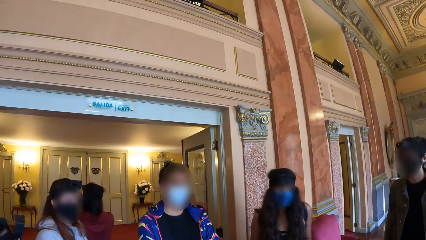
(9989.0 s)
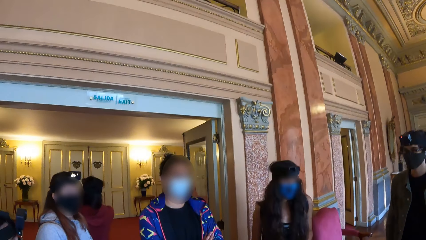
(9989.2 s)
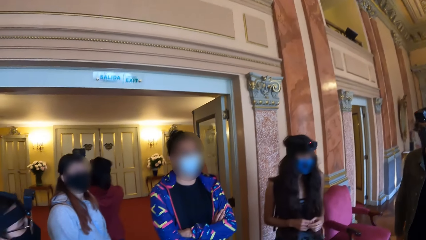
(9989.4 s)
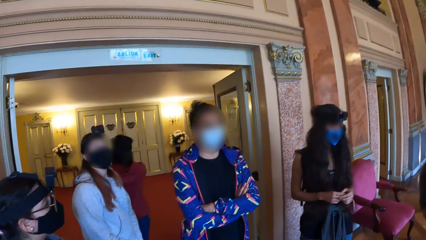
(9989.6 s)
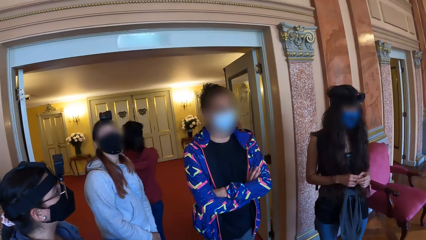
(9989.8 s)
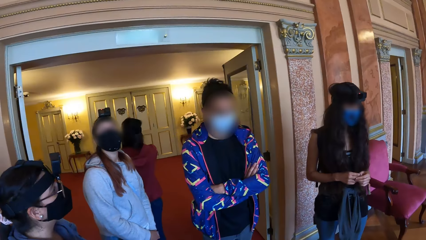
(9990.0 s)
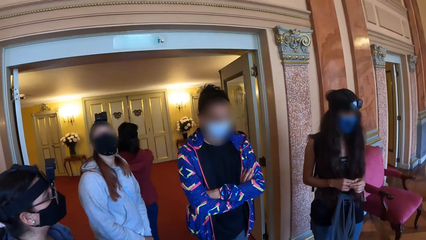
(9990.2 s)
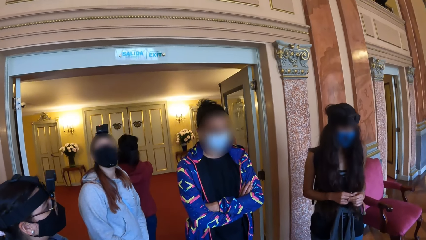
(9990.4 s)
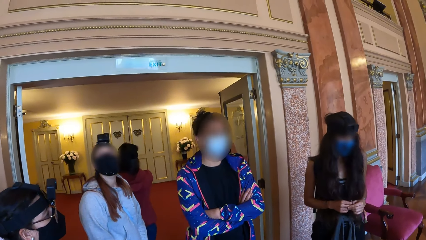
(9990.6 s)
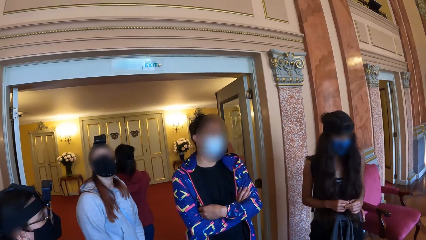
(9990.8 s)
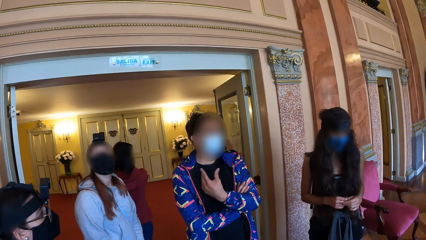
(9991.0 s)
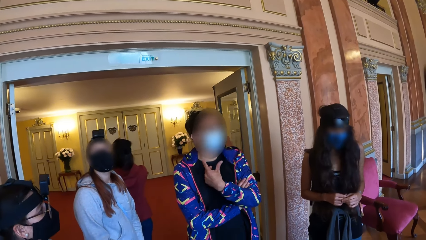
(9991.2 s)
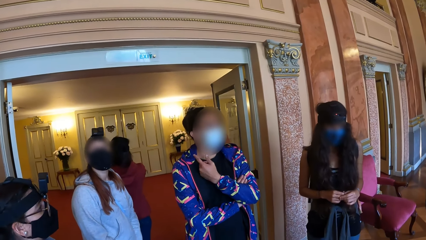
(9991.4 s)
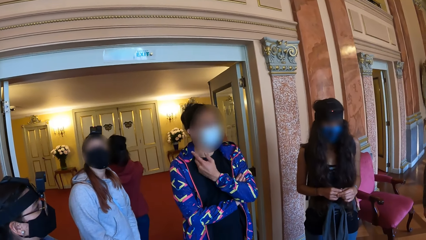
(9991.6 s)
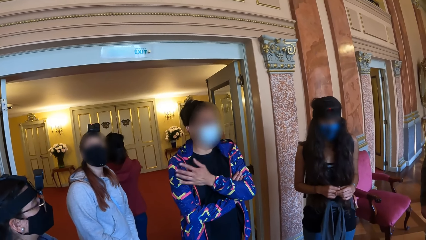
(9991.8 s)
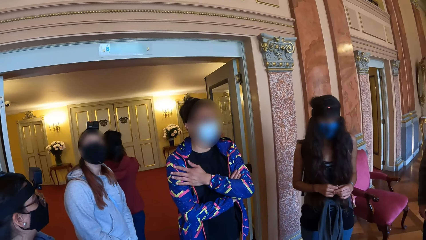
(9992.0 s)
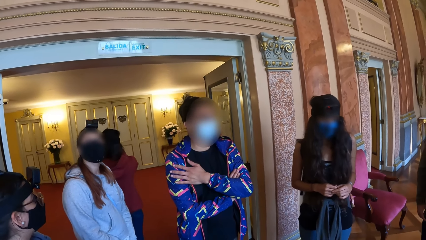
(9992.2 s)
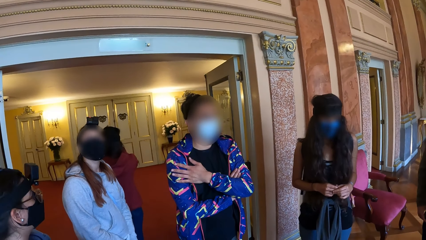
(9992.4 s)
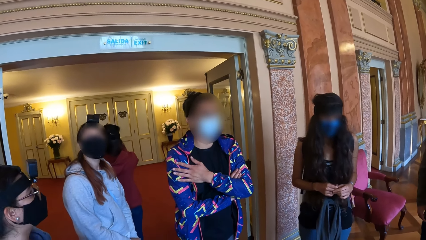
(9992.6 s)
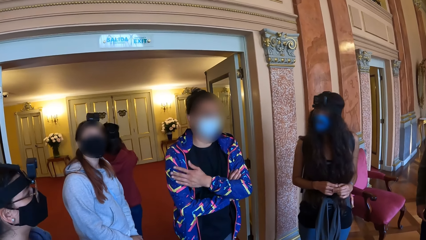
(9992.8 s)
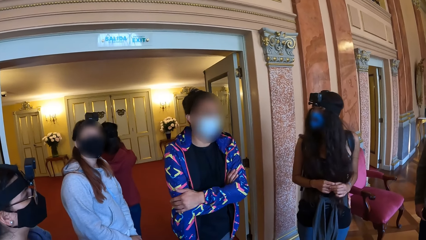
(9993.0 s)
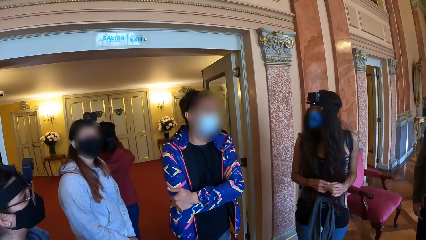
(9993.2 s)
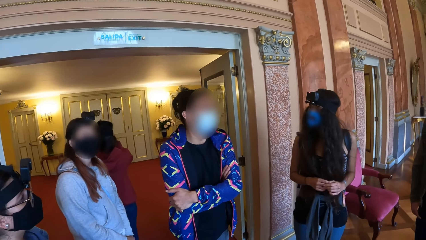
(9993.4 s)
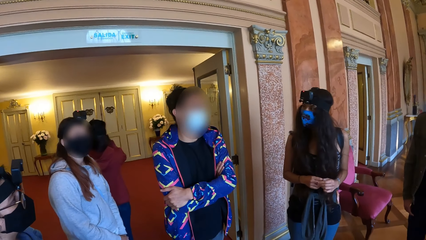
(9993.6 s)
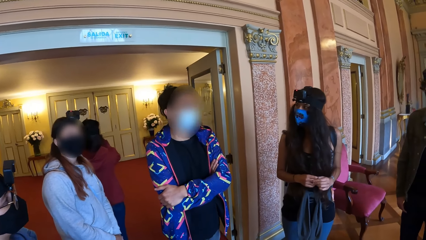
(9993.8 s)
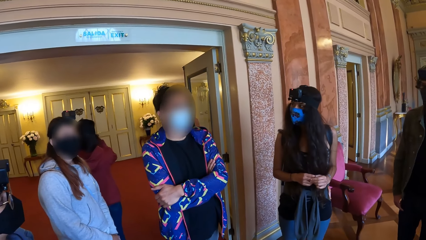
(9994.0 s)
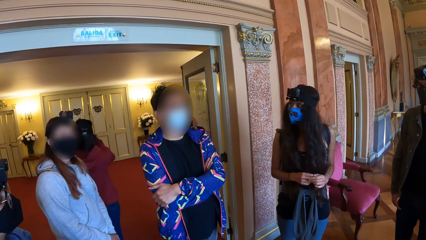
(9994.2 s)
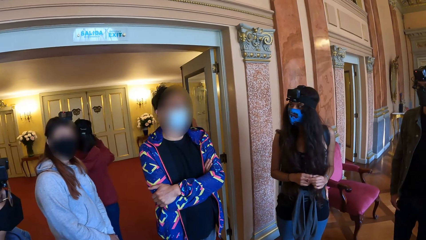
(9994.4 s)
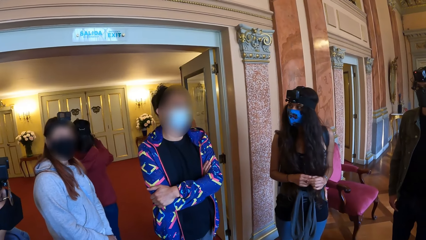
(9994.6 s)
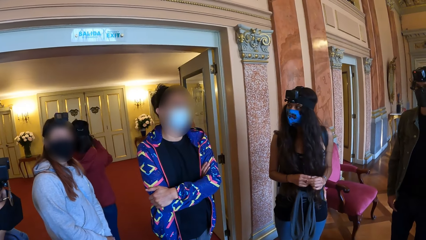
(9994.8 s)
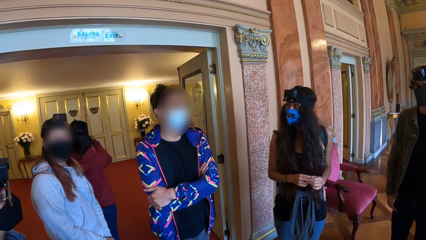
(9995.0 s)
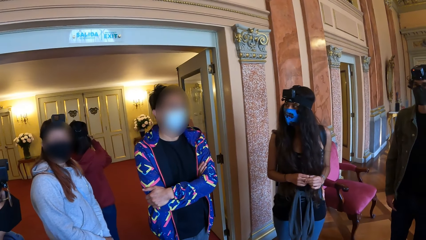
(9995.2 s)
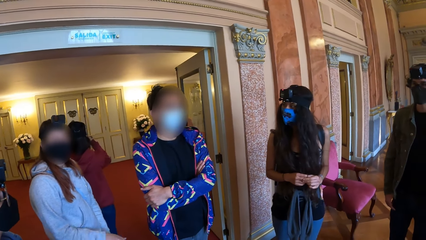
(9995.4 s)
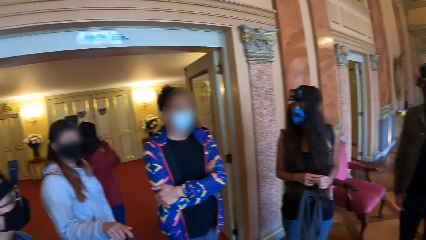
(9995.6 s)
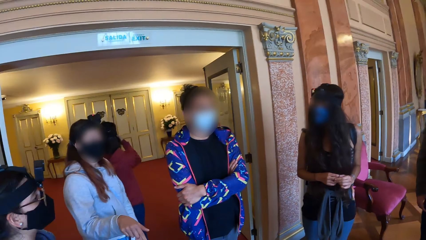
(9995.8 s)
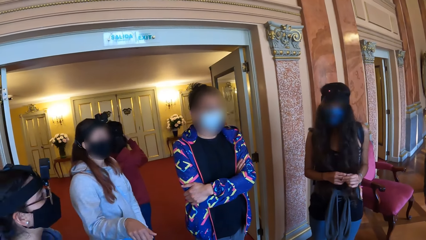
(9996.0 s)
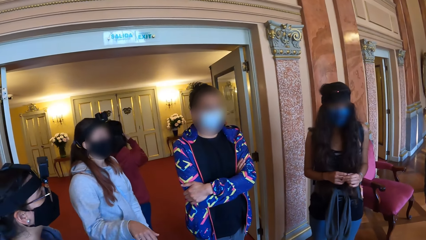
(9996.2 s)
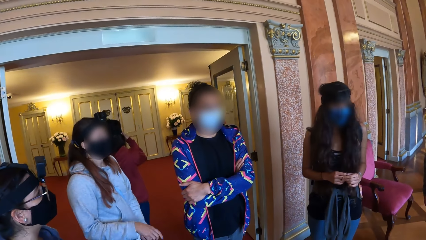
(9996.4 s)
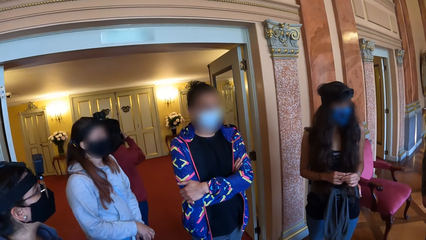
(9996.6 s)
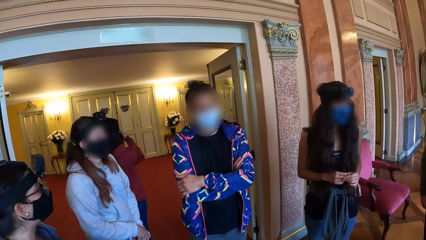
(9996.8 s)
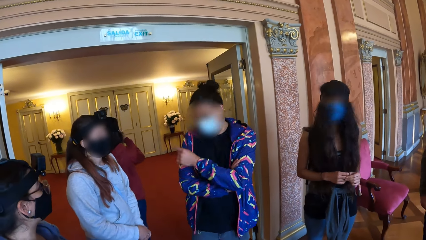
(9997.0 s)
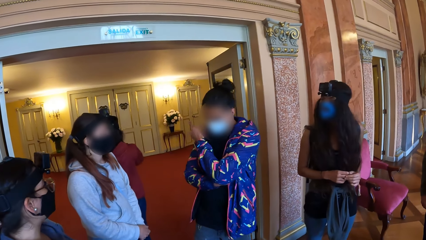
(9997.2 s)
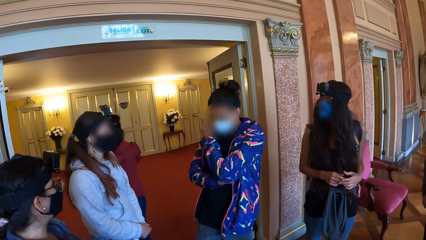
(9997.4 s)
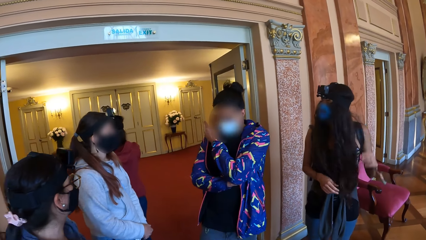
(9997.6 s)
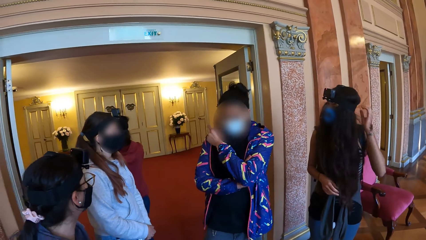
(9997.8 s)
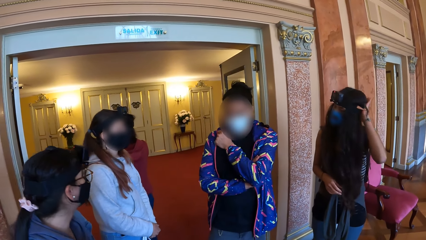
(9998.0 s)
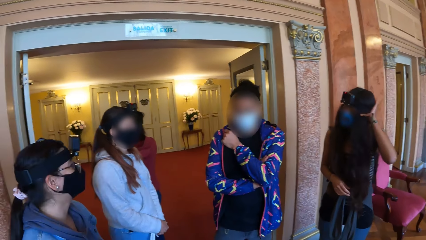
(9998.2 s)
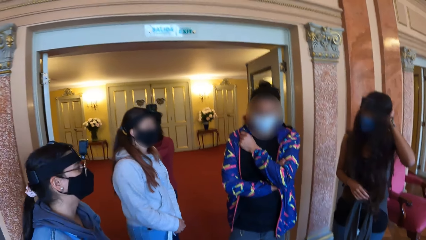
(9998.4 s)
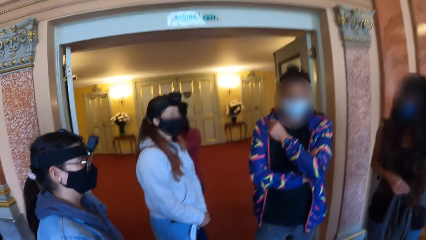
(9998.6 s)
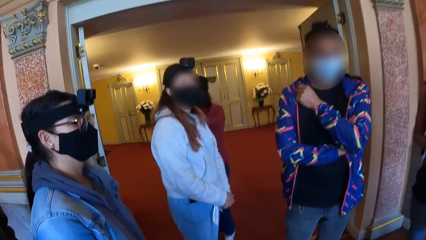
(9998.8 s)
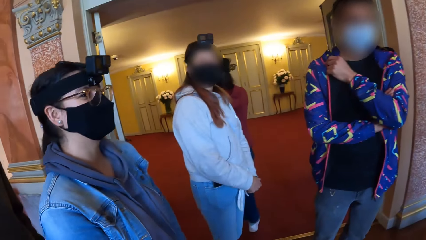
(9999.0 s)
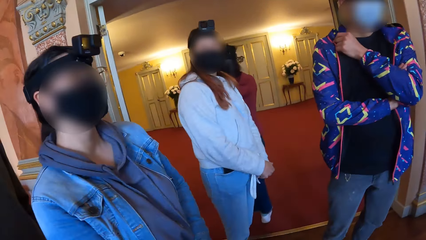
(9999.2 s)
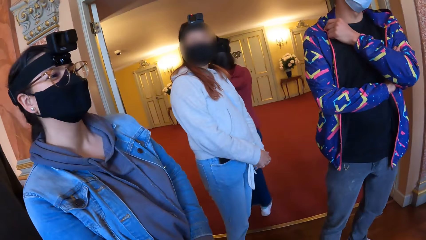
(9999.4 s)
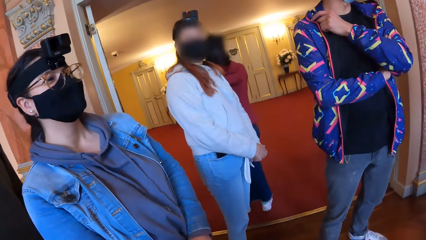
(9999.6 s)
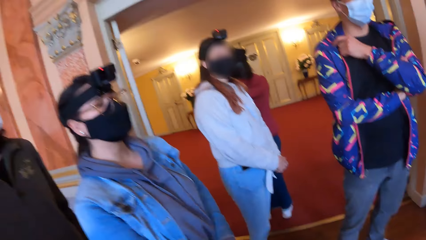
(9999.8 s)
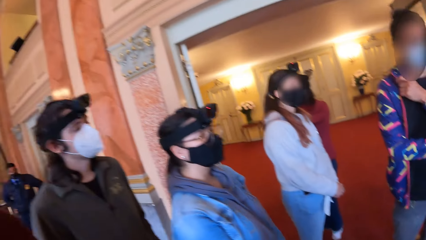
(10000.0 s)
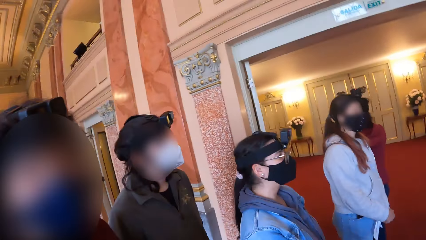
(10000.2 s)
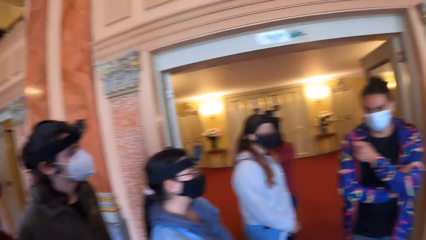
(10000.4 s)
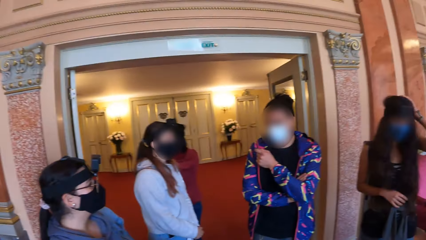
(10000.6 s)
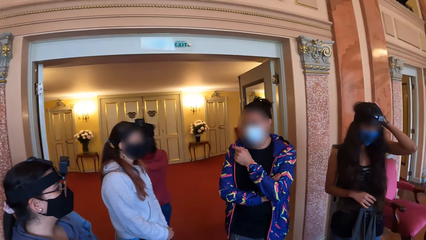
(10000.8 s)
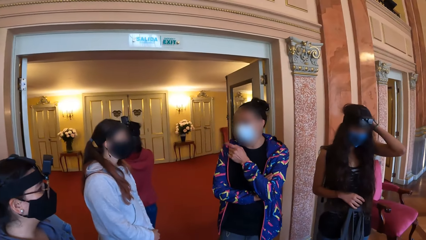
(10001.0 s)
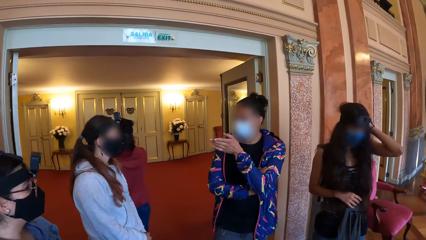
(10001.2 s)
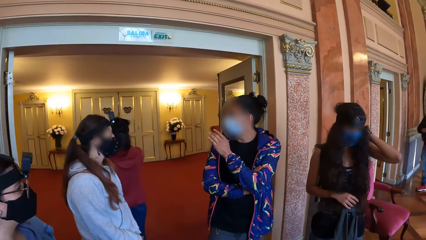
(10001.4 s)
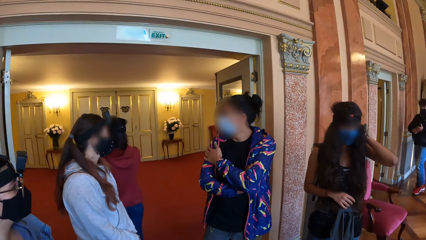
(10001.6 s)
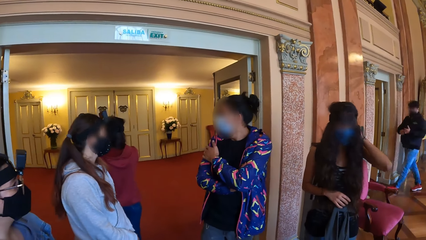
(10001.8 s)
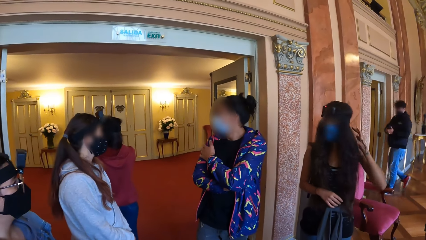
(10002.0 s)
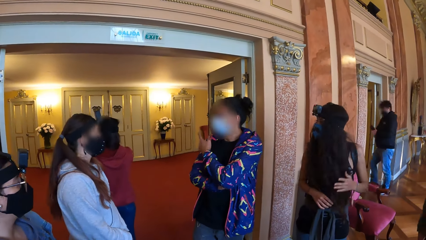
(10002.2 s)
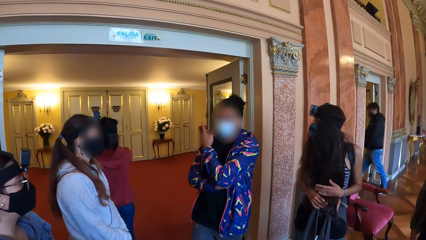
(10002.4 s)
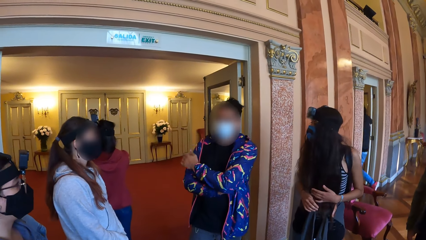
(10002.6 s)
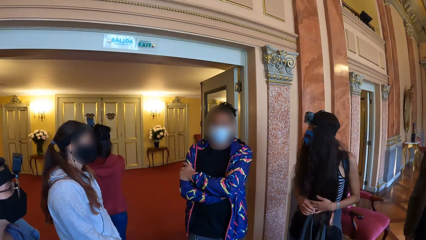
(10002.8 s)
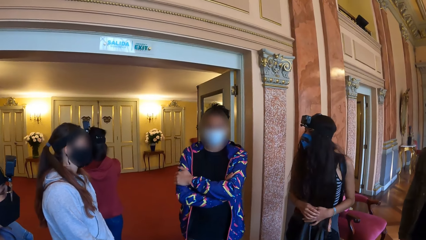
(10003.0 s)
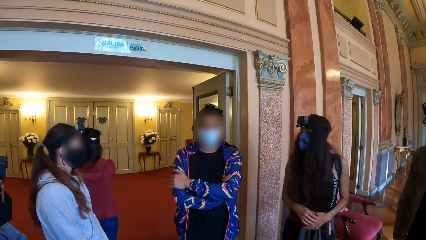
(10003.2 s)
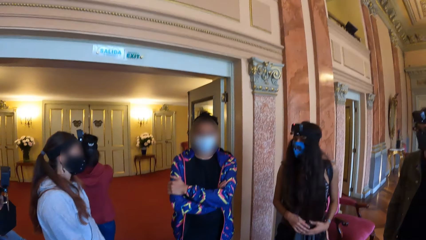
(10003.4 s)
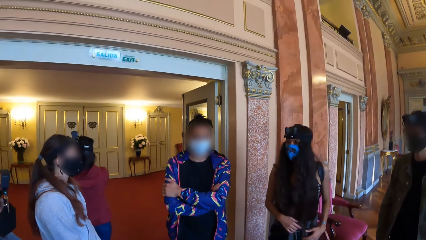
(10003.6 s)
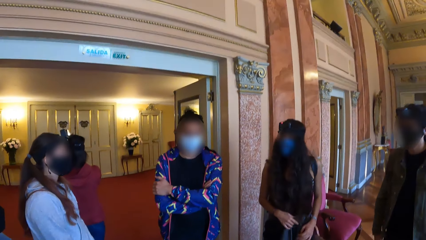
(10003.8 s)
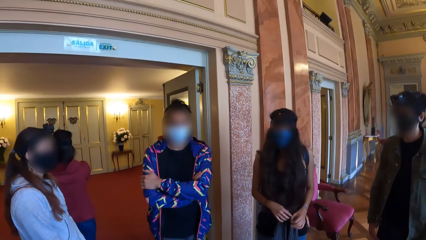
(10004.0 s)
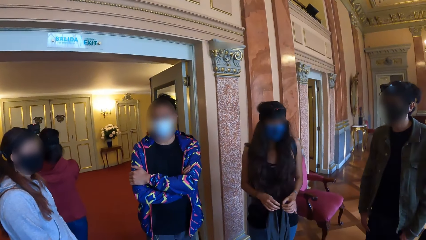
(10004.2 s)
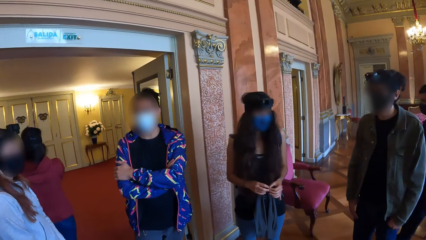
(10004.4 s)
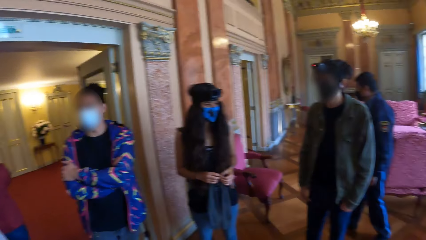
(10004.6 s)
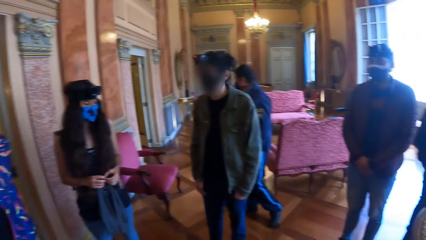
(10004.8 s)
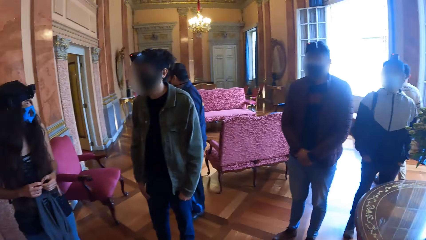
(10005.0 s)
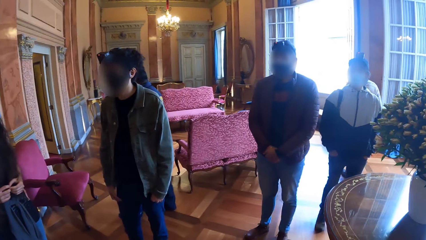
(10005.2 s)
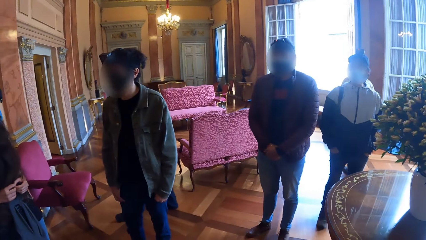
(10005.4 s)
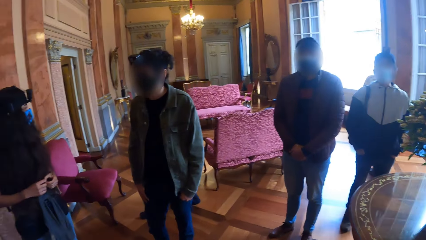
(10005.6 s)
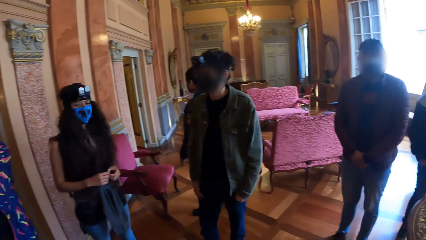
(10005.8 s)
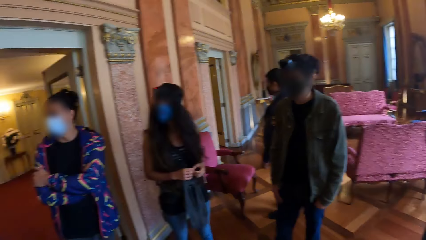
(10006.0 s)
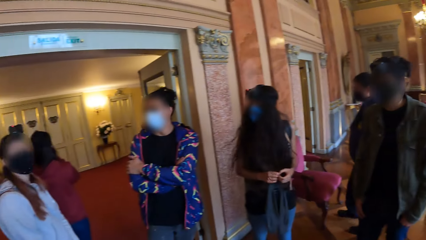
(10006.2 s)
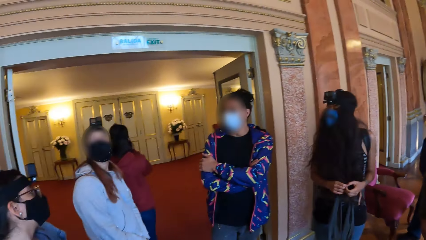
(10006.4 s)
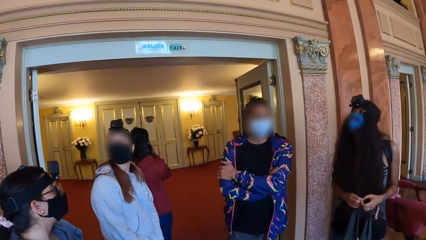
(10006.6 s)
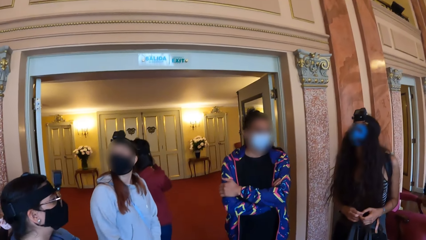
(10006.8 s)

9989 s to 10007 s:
A man places his left hand on his chest. The camera wearer interacts with people. The man places his left hand on his right arm.
